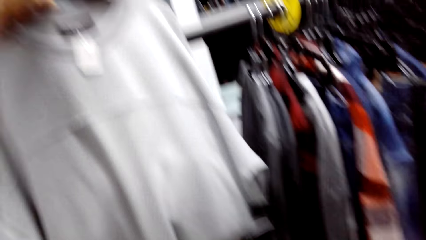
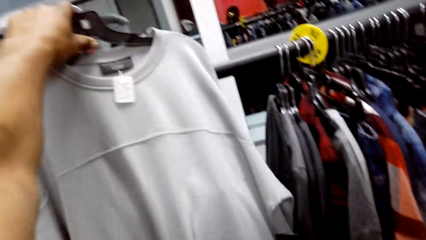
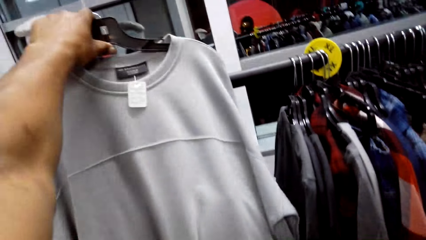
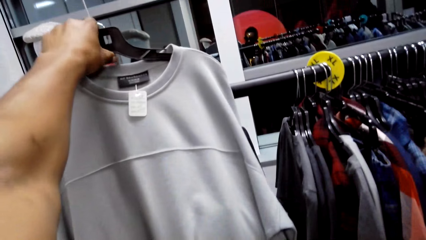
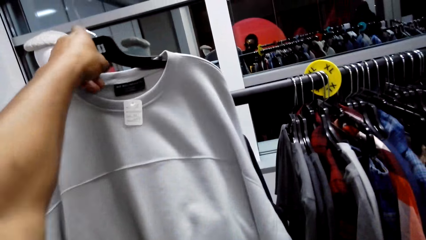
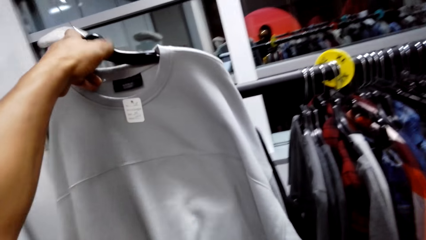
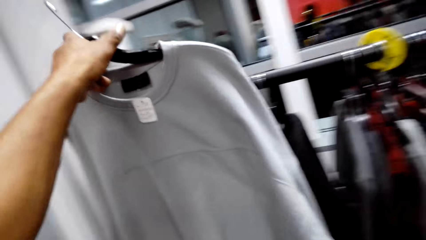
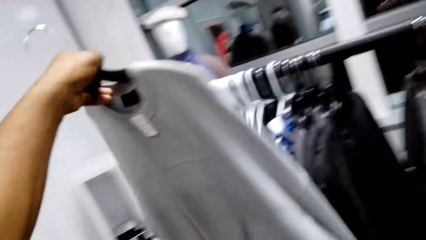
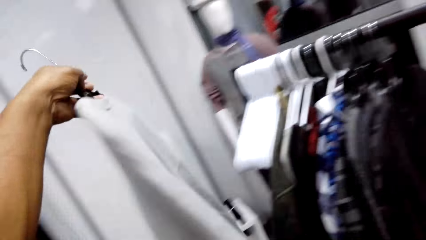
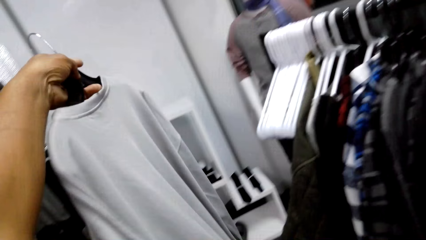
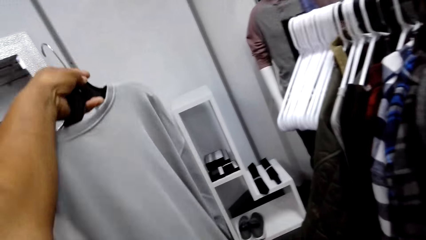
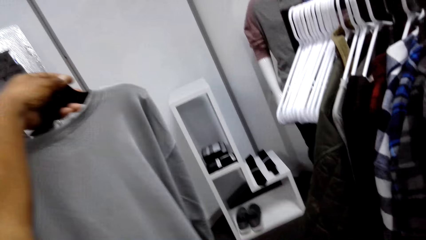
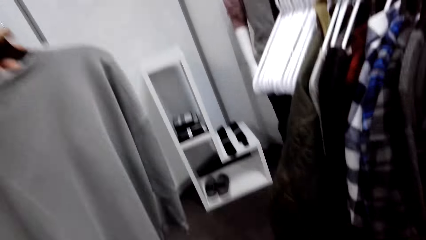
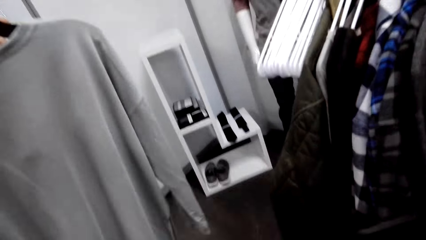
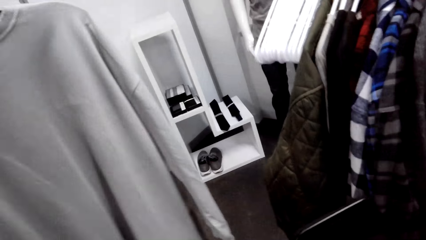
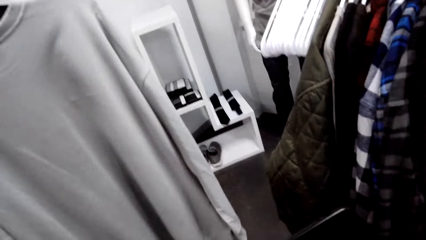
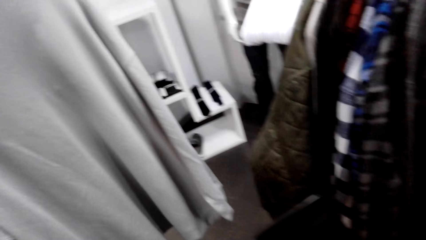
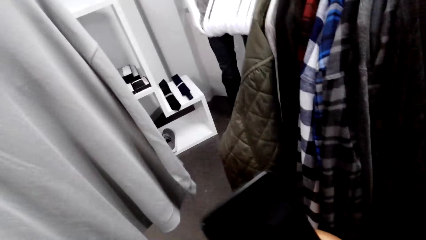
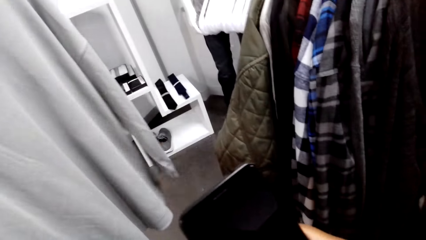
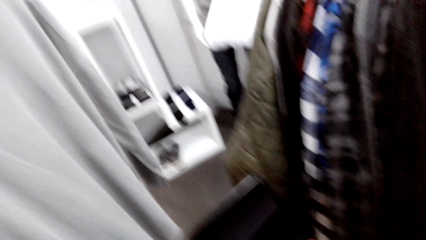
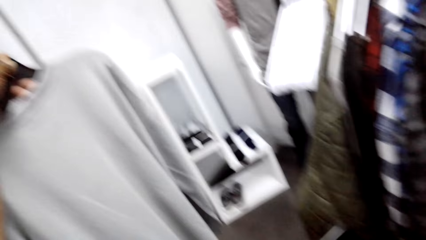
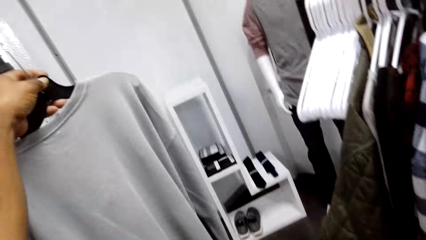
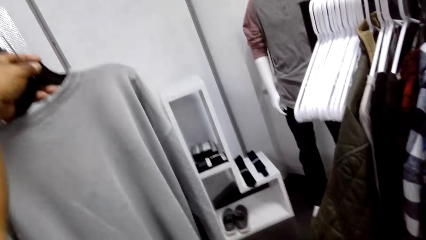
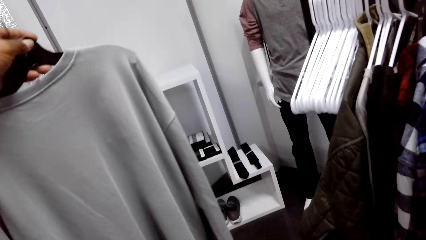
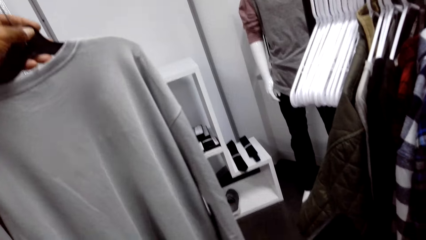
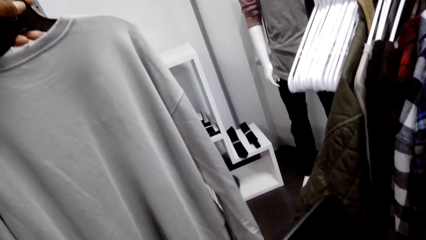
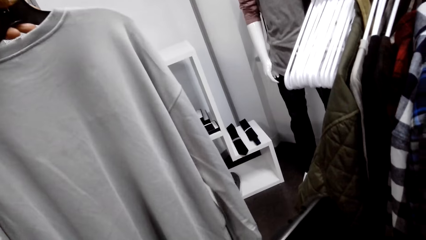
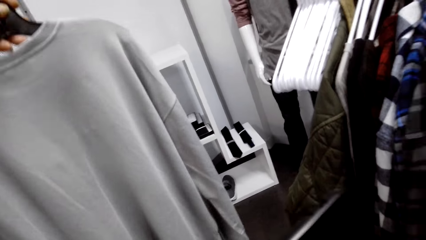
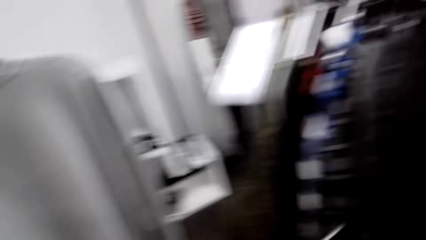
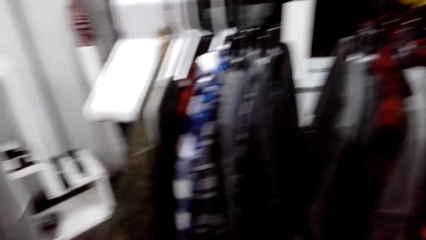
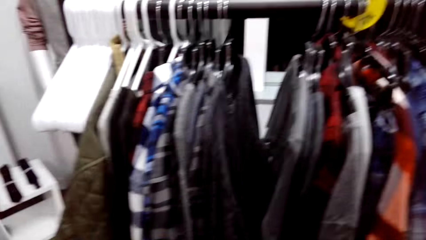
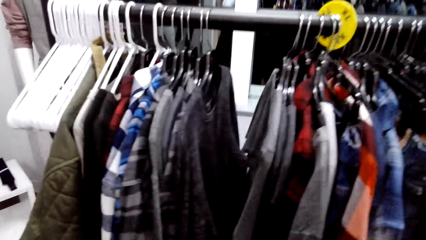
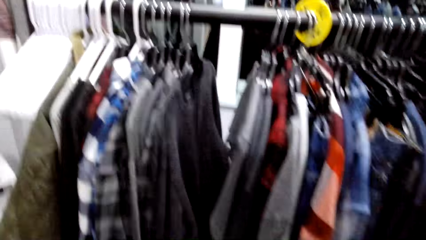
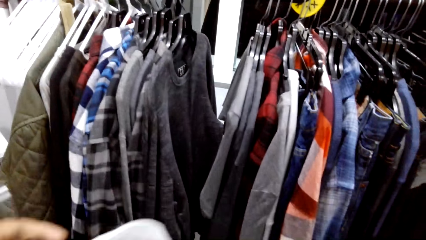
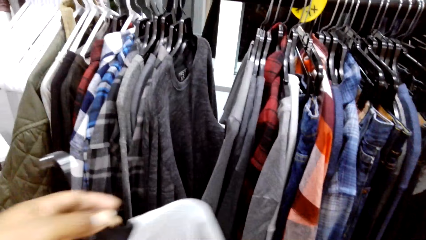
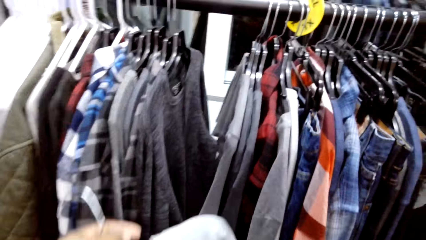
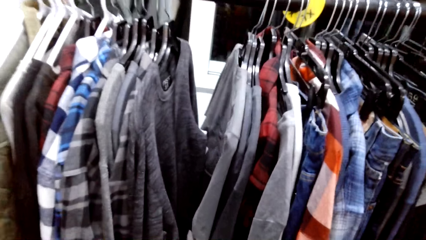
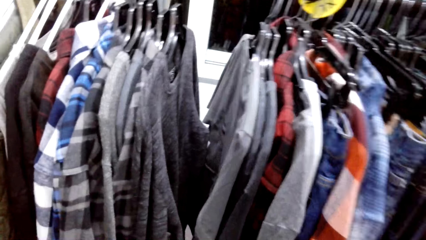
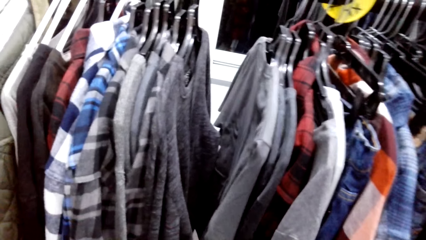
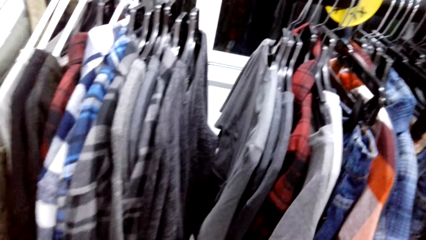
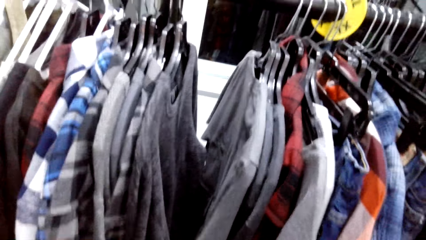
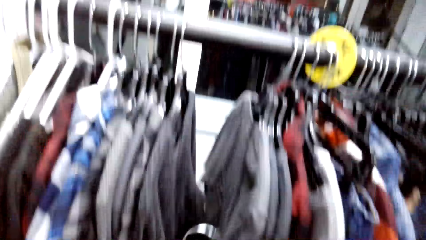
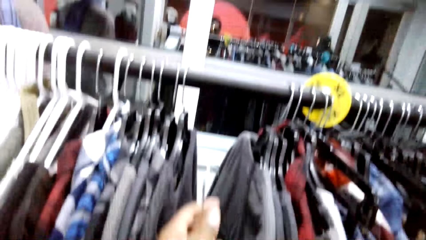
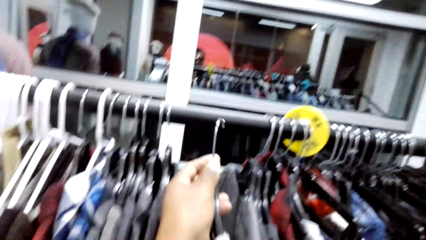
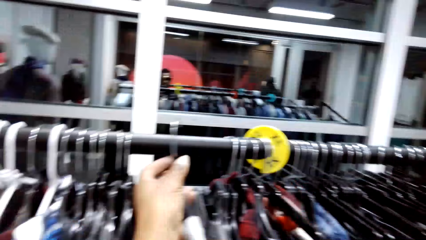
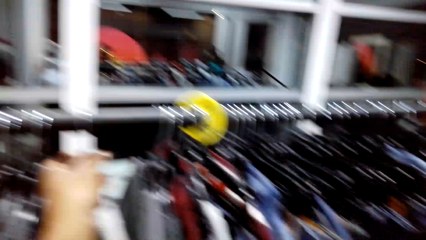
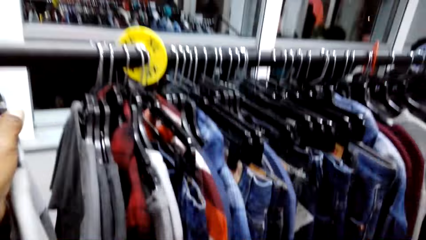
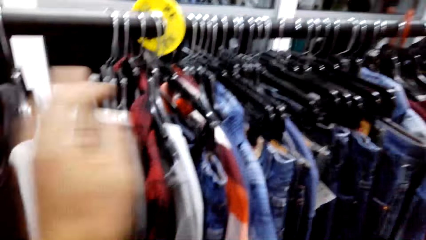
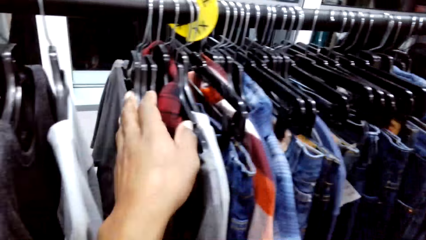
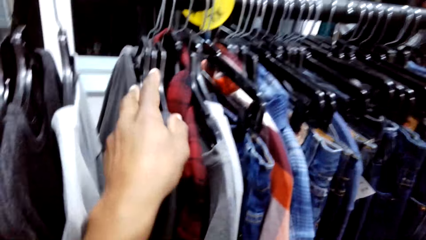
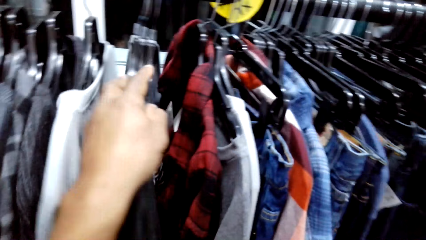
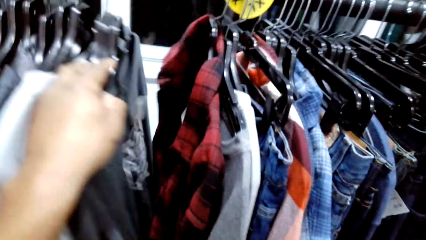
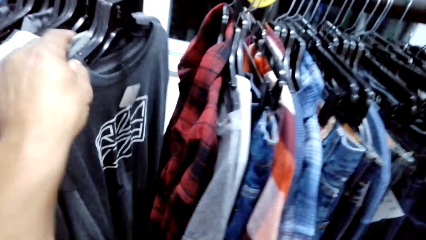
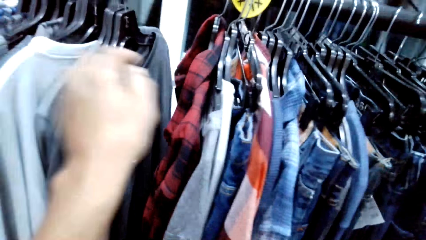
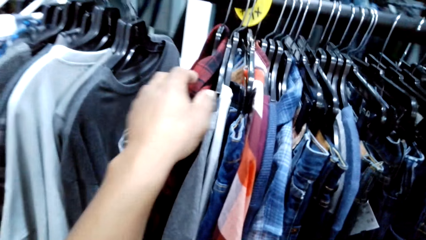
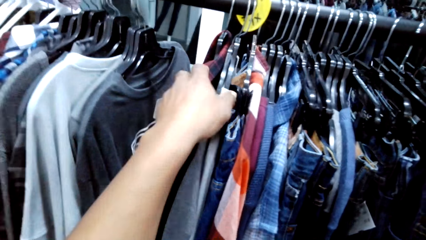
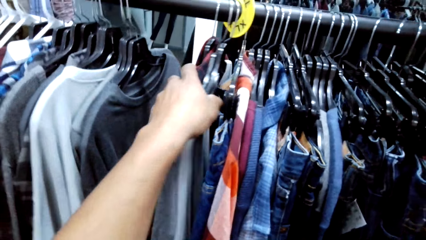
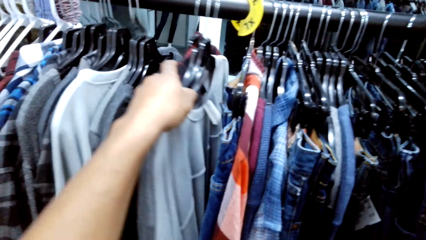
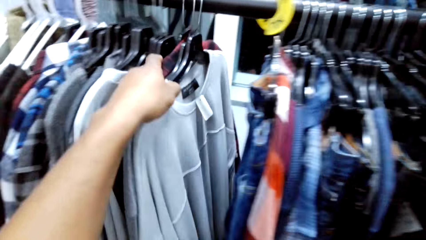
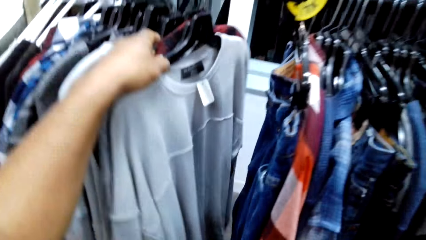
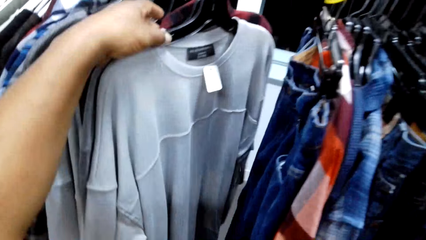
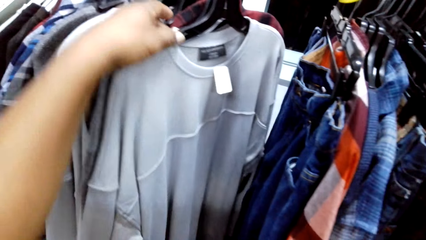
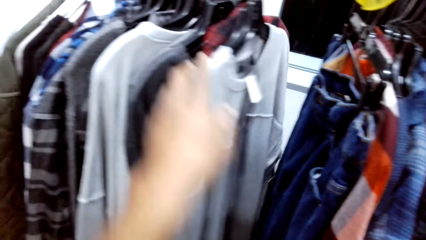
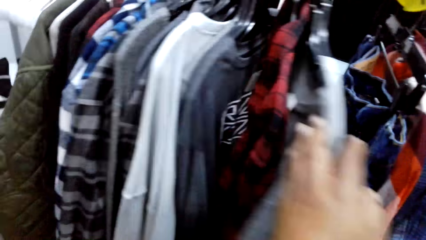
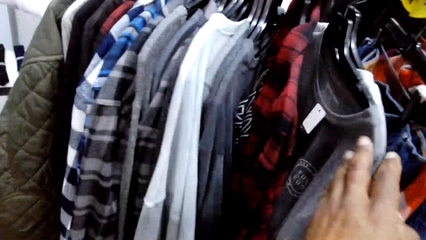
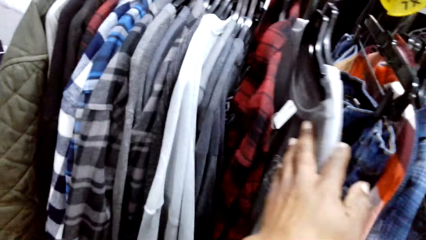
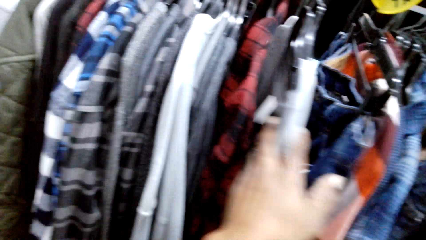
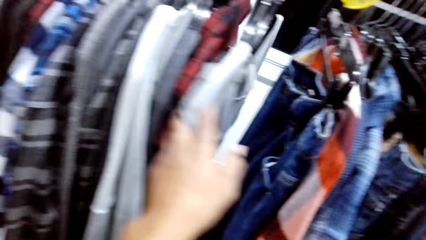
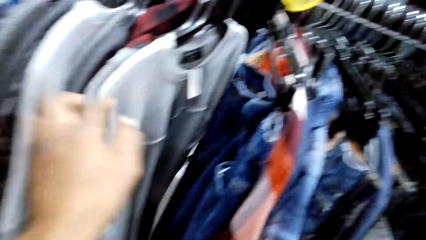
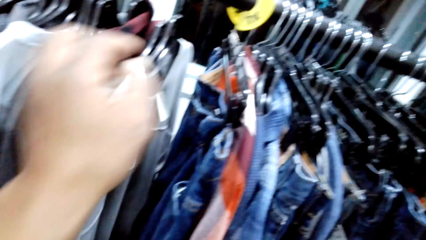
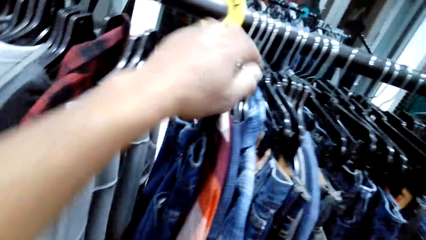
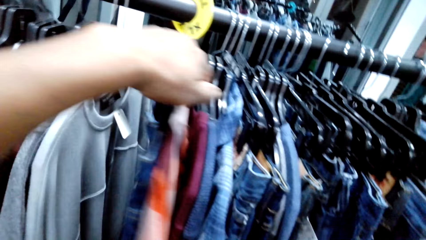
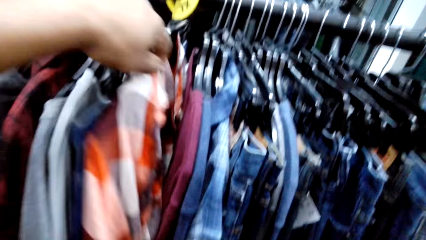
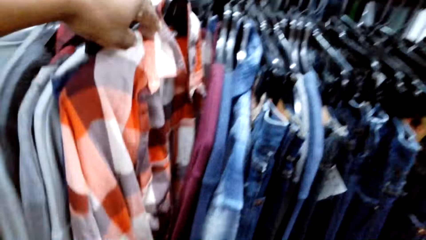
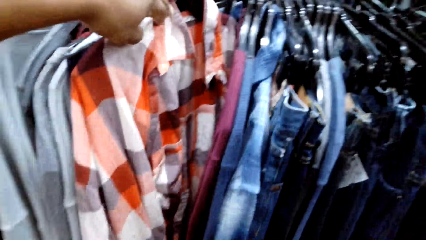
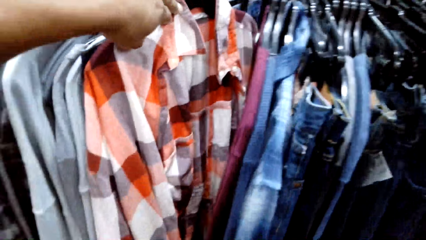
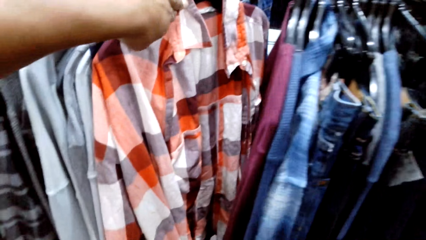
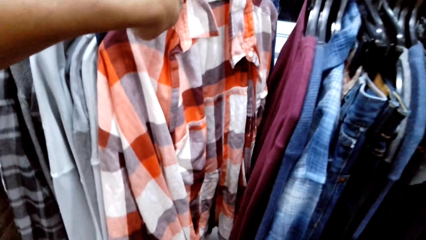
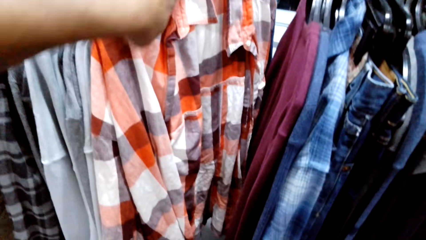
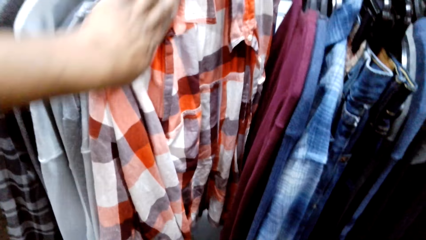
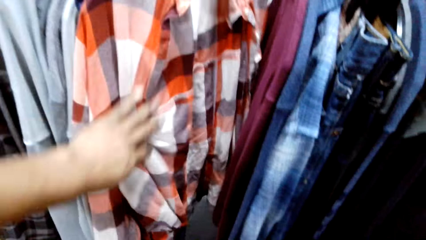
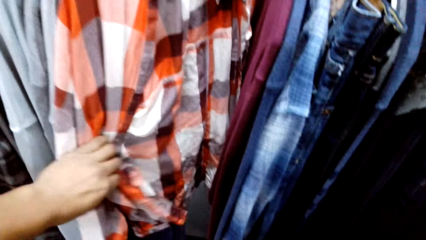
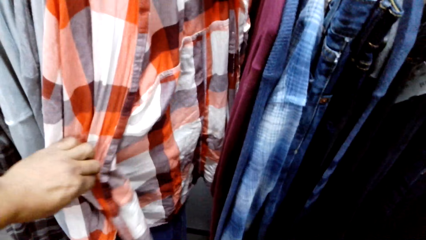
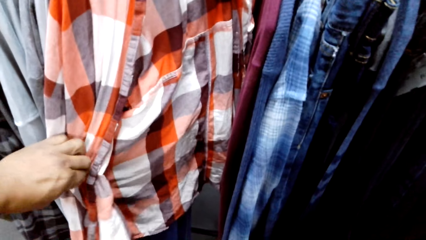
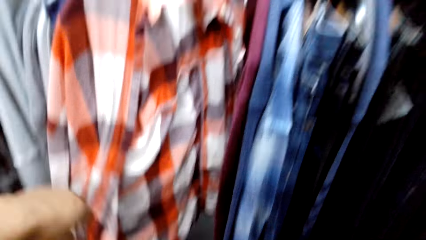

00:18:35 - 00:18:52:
The camera wearer checks the sweatshirt. They take a photo of the flannel shirt. They check the sweatshirt. They put the sweatshirt on the clothes rack. They move the sweatshirts. They check the sweatshirt. They check the flannel shirt.
